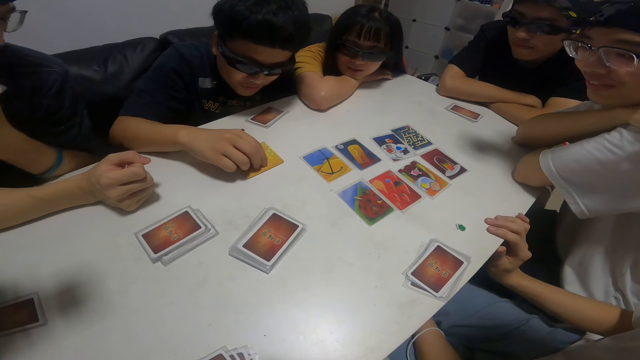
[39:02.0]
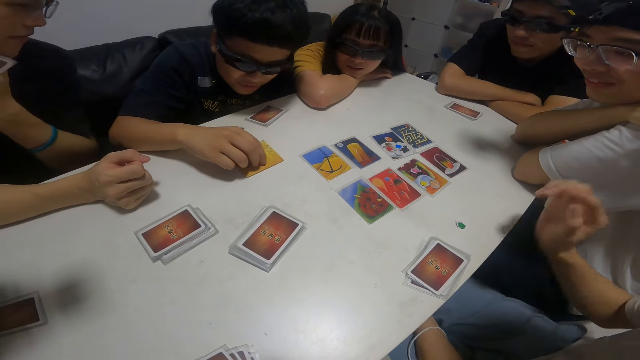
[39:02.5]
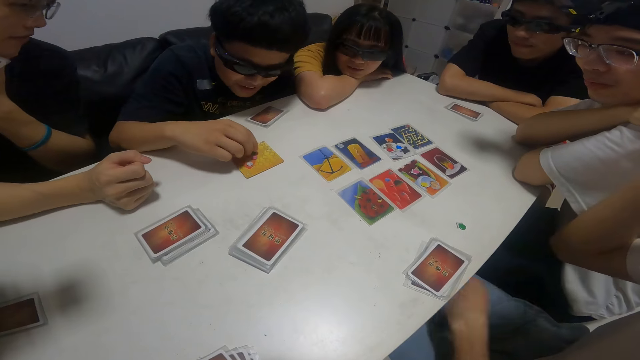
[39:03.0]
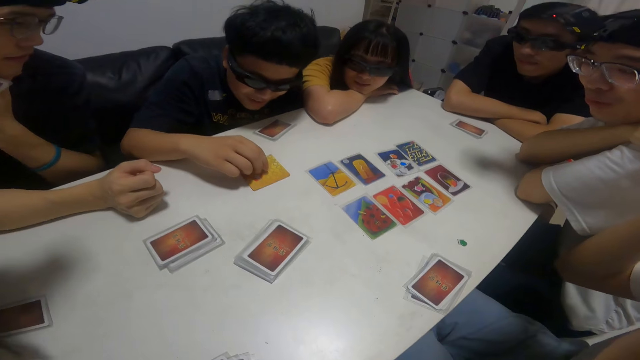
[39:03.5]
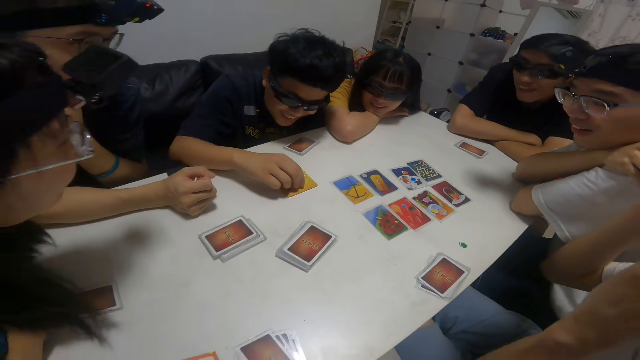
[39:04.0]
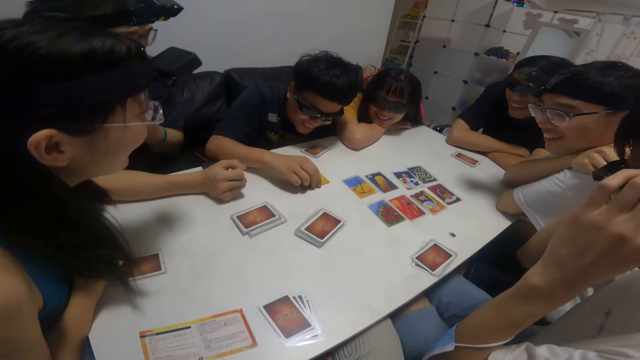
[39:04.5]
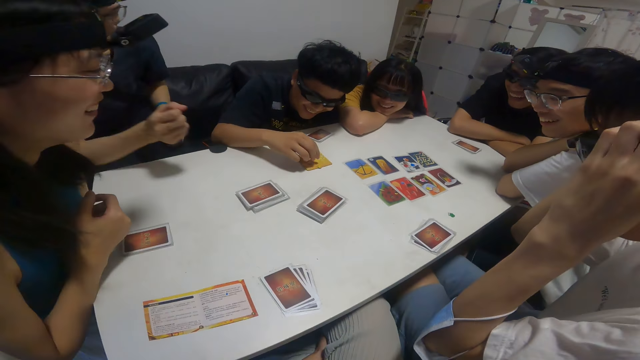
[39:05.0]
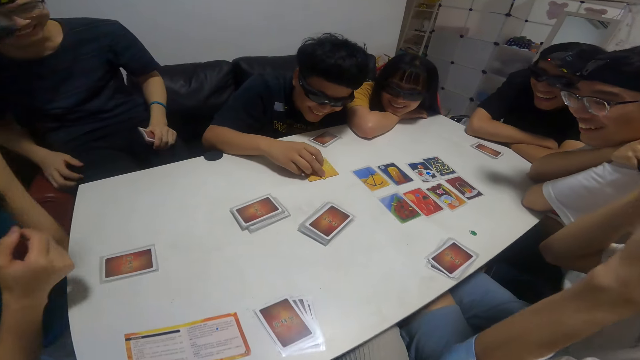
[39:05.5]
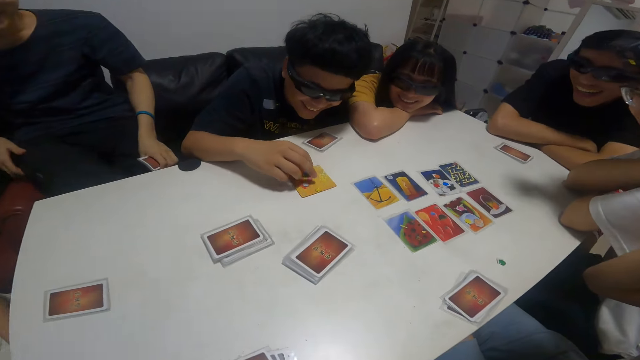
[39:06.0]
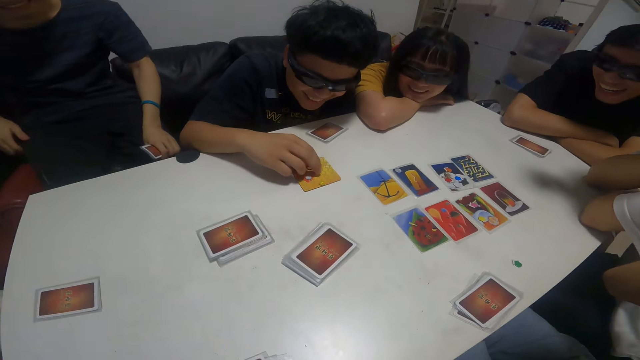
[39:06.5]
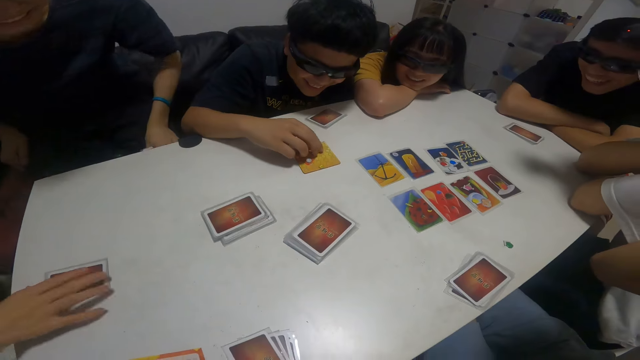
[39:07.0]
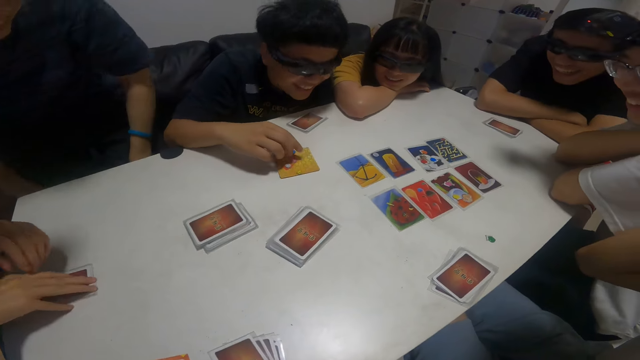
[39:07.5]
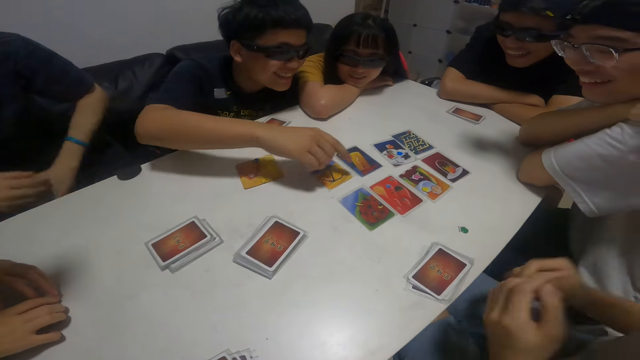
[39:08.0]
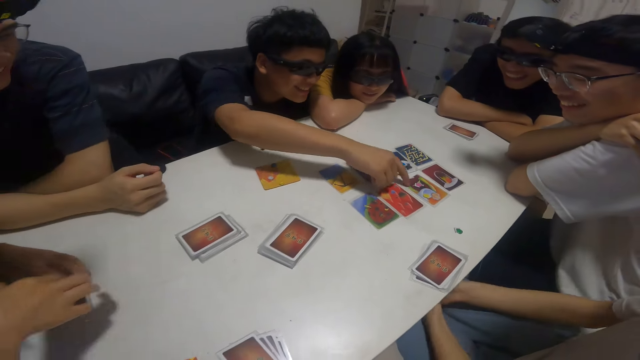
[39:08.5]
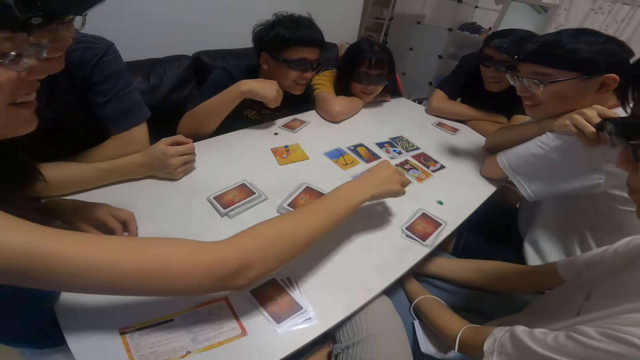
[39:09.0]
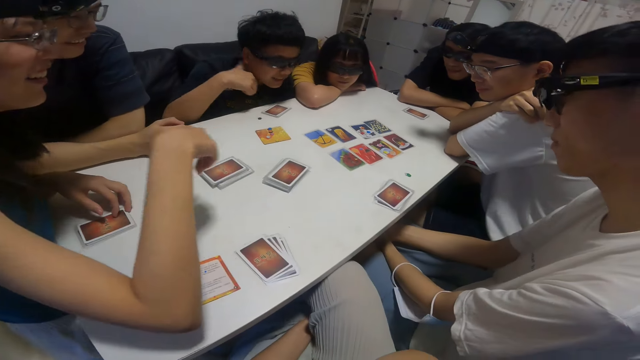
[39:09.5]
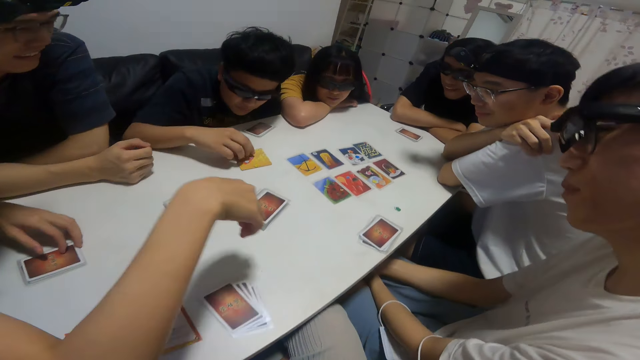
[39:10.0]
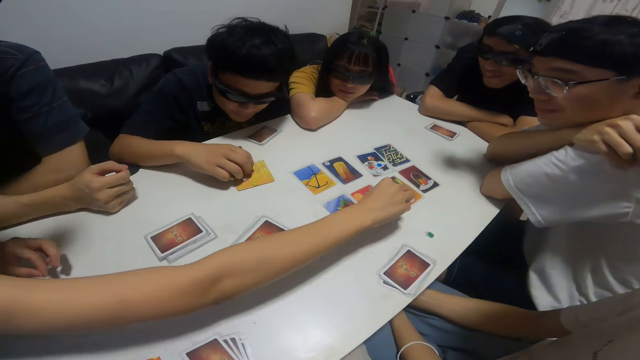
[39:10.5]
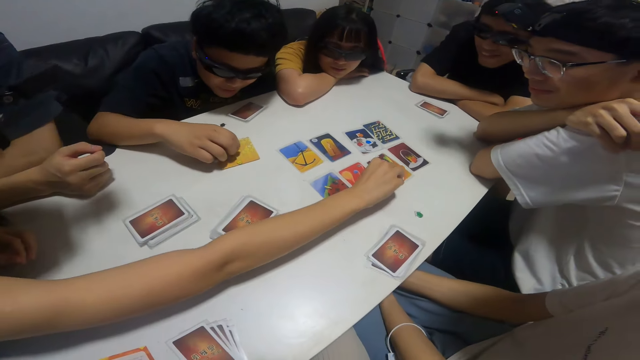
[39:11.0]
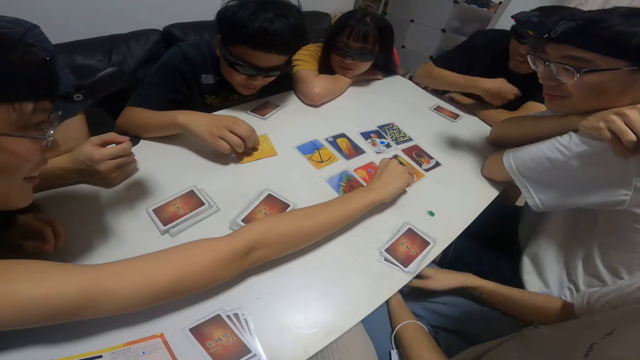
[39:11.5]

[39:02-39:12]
The camera wearer looks at the cards on the table.

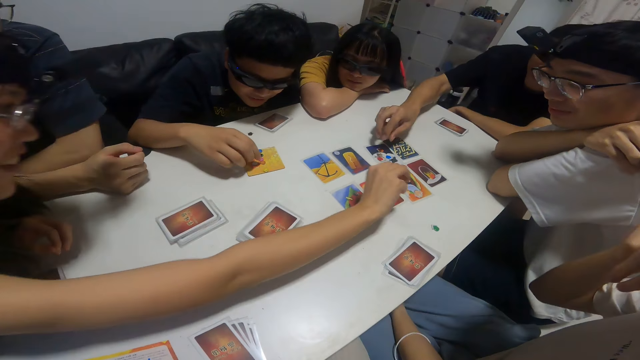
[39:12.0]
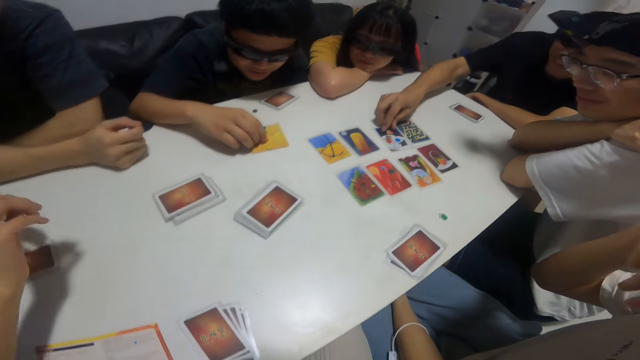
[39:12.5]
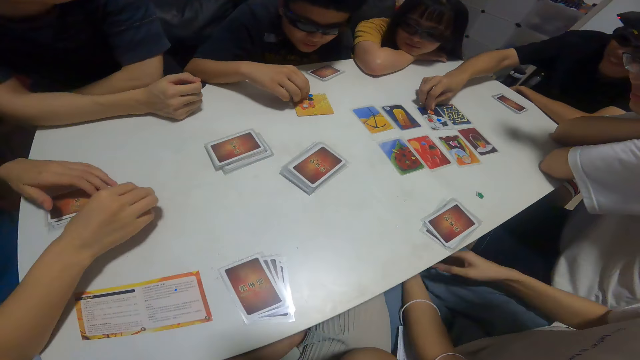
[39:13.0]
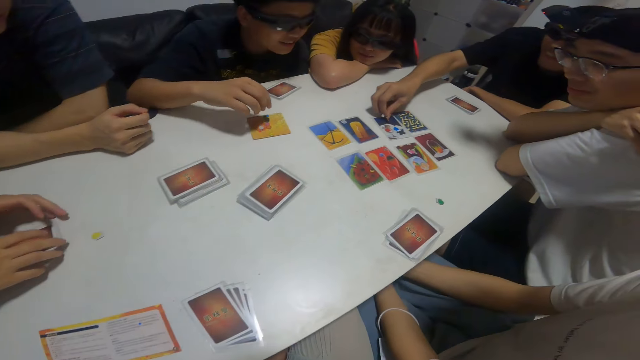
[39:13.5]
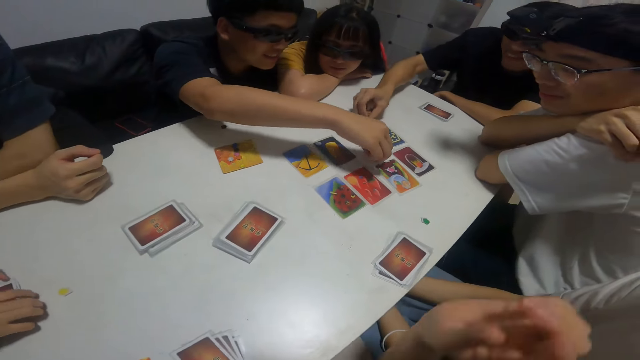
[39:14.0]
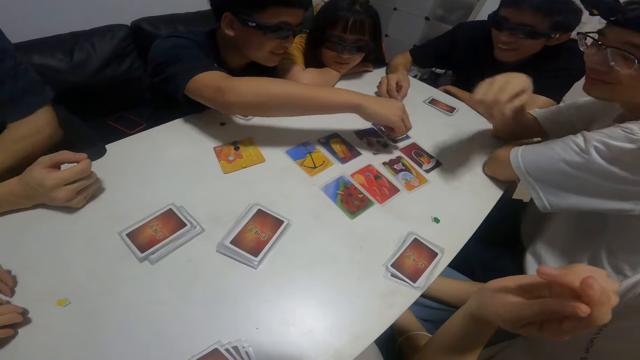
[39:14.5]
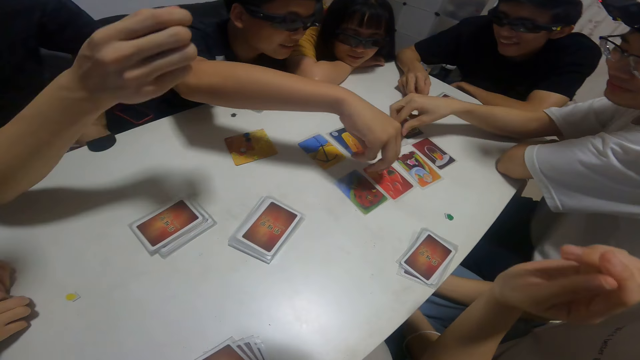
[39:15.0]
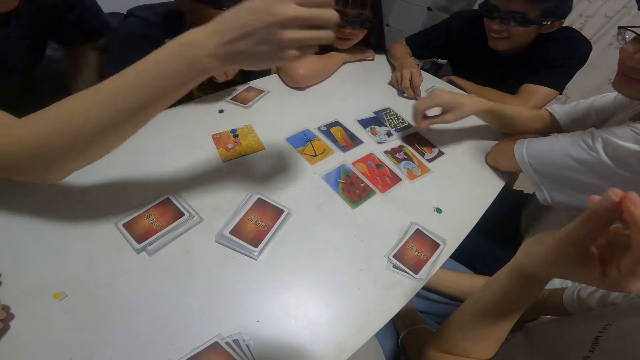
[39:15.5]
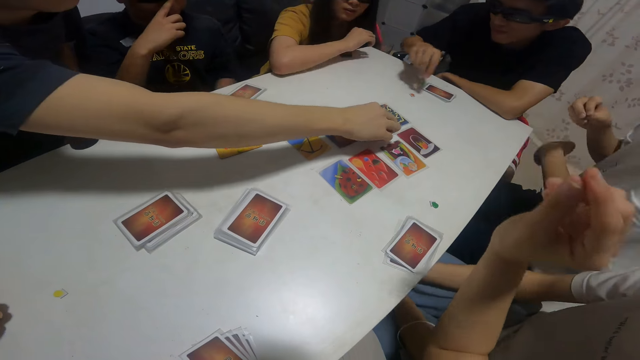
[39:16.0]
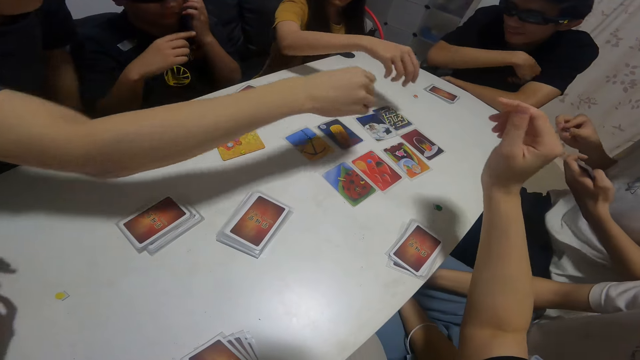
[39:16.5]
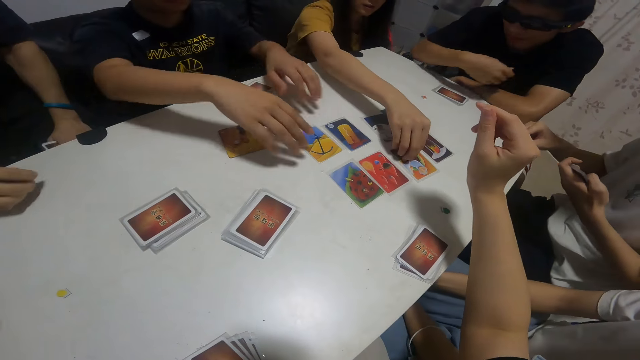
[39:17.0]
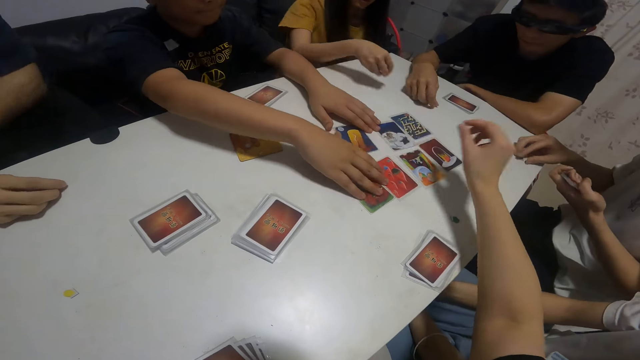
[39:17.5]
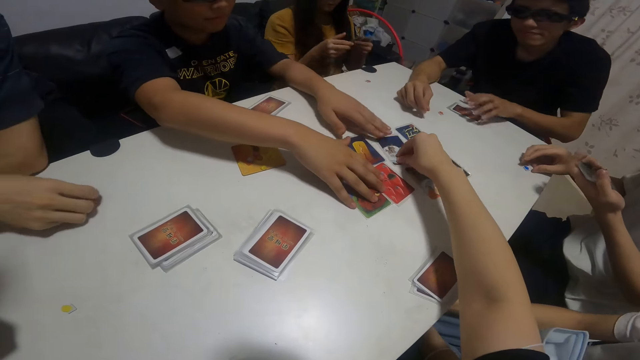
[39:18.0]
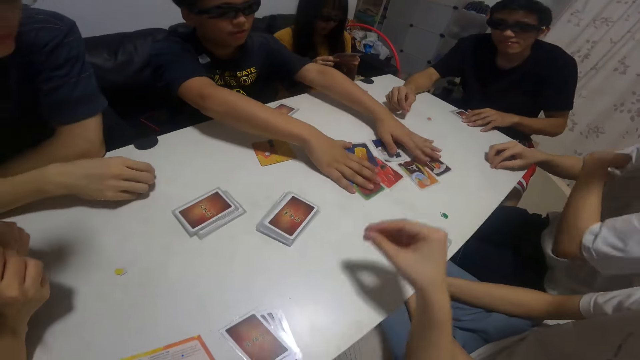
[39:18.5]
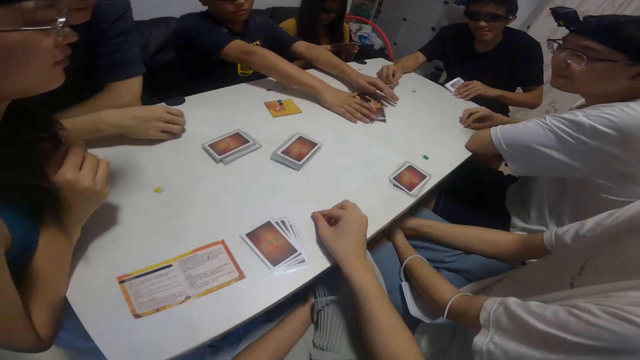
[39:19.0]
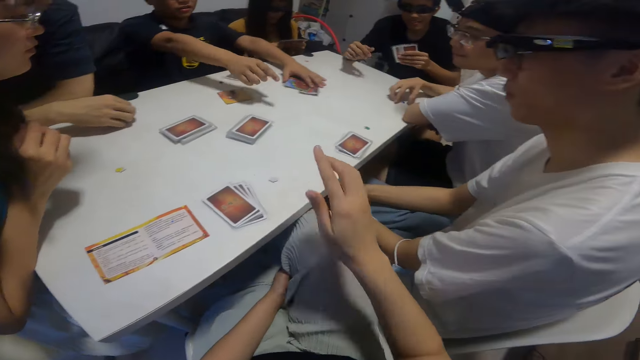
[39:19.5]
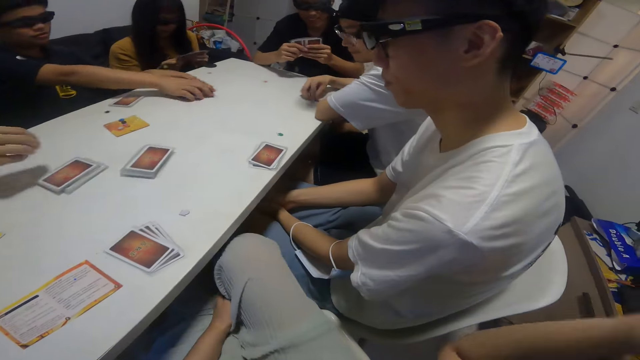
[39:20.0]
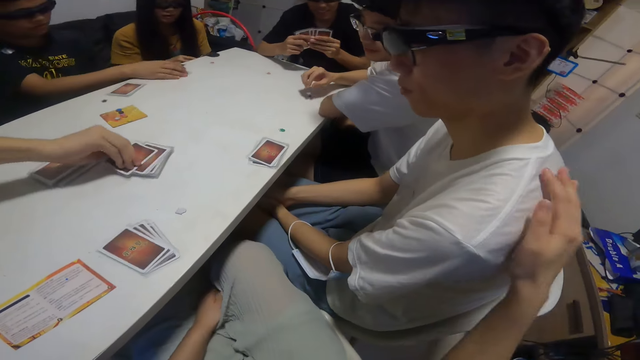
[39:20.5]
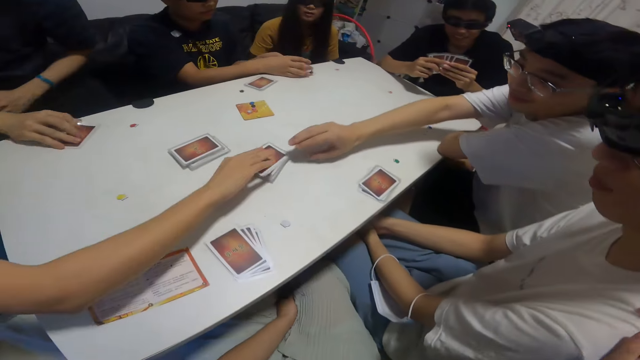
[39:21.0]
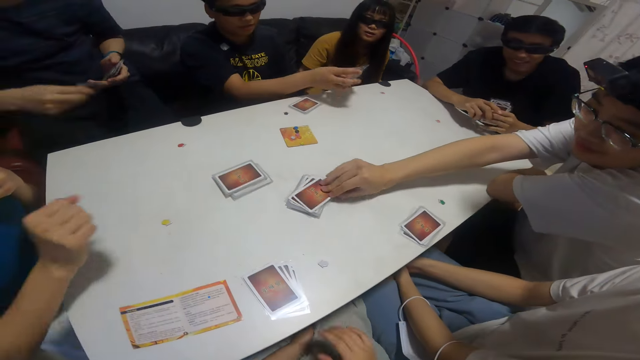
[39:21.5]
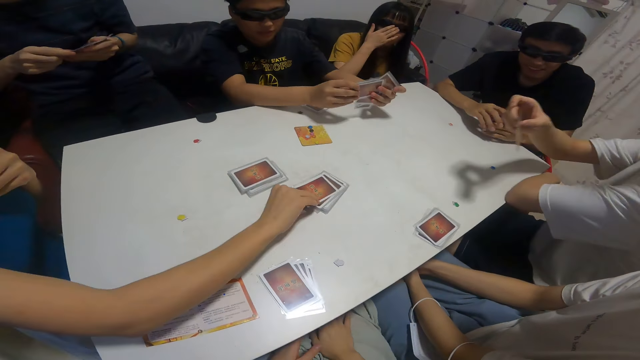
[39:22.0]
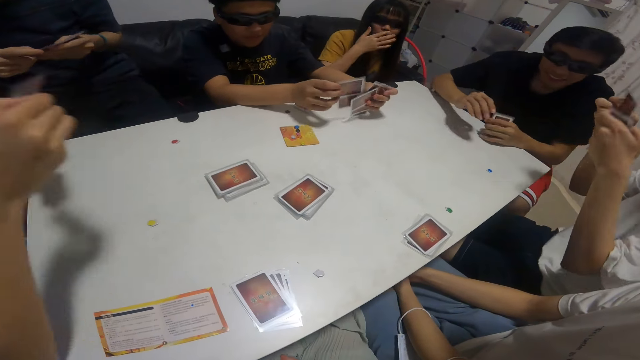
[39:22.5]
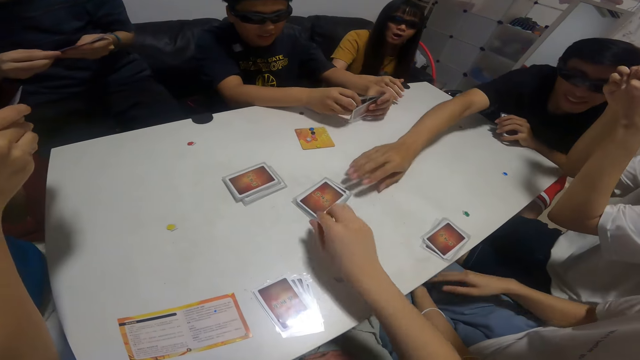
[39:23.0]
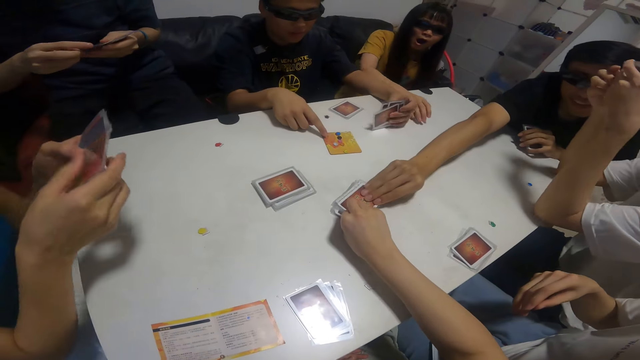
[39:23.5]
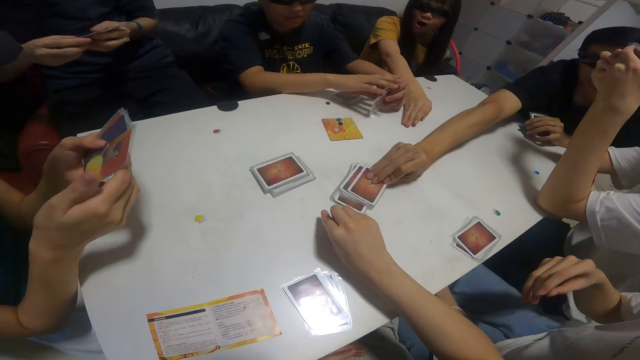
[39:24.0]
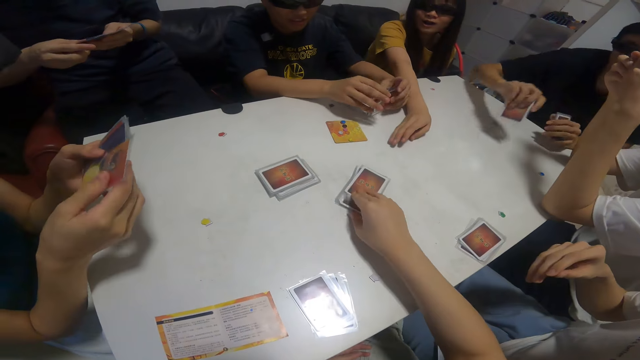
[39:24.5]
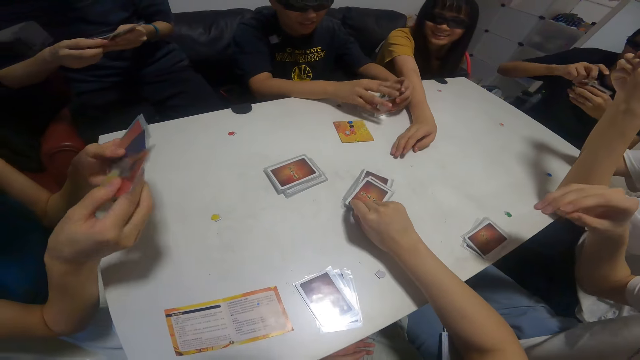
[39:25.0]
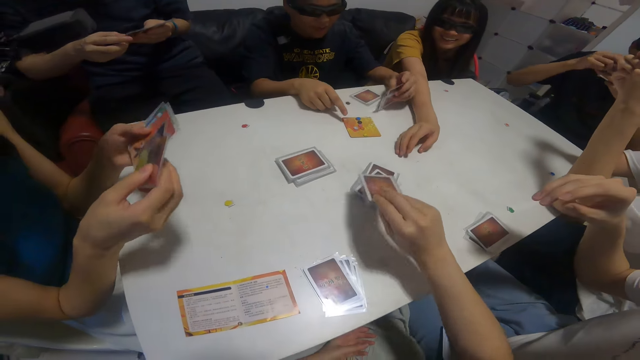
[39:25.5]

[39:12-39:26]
A man picks up a letter tile from the table with his right hand. Another man picks up a letter tile from the table with his right hand. Another man picks up a letter tile from the table with his right hand. A girl picks up a letter tile from the table with her right hand. The camera wearer picks a game chip from the table. The second man packs the cards on the table with his right hand. The camera wearer places the game chip on the table and pats a man on his back. Another man picks up the cards from the table with his right hand. A woman picks up the cards from the table with her right hand. The fourth man picks up the cards from the table with his right hand. The camera wearer looks around the table. The first man picks up the cards from the table with his right hand. The camera wearer picks a card. The third man picks up the cards from the table with his right hand.
